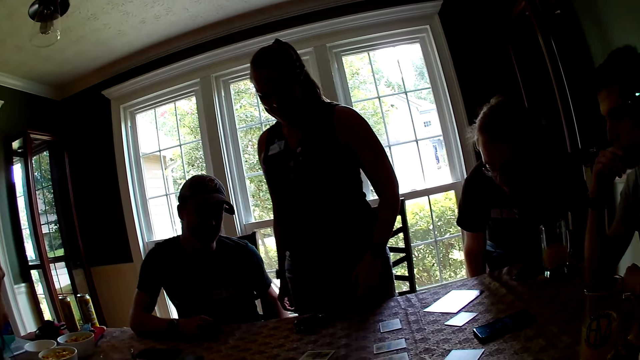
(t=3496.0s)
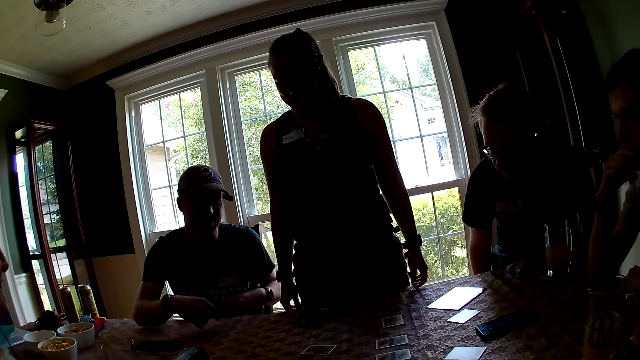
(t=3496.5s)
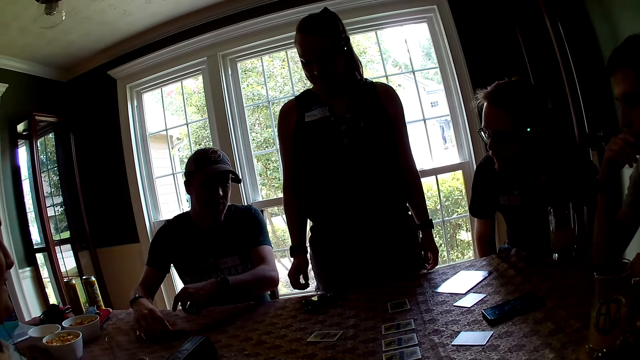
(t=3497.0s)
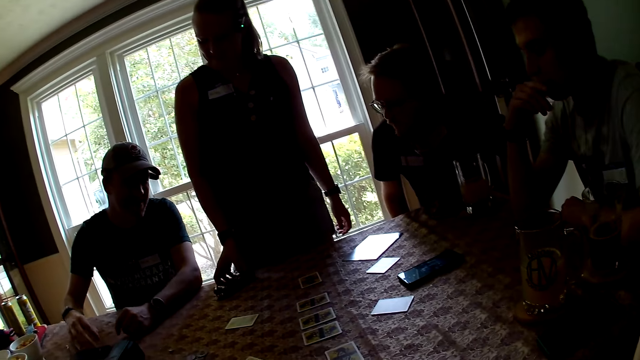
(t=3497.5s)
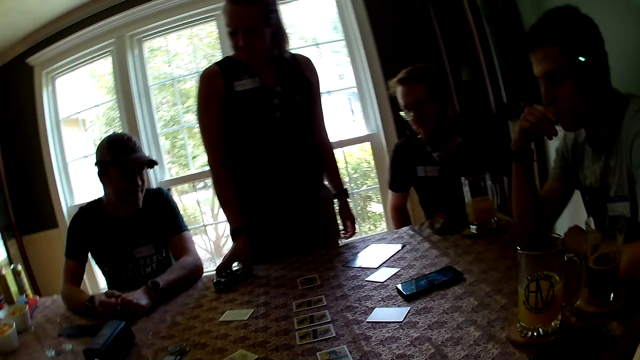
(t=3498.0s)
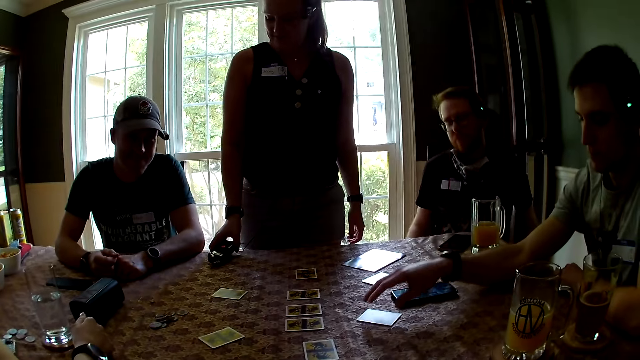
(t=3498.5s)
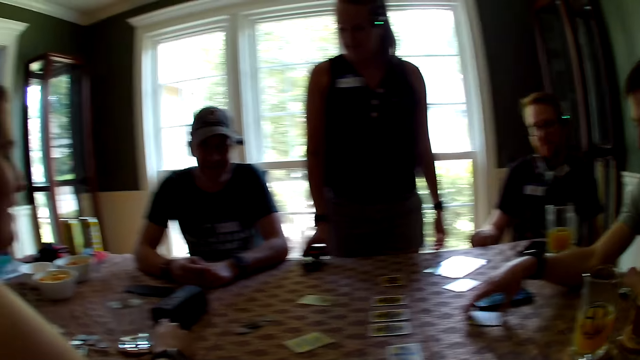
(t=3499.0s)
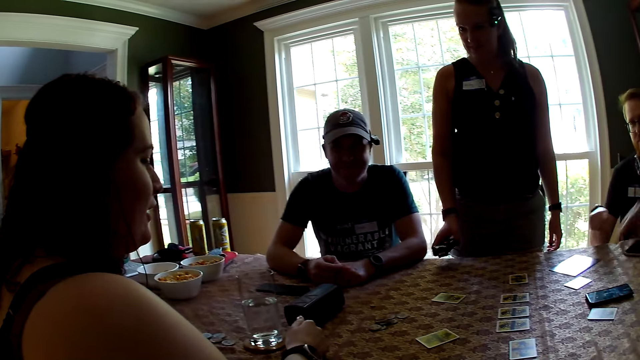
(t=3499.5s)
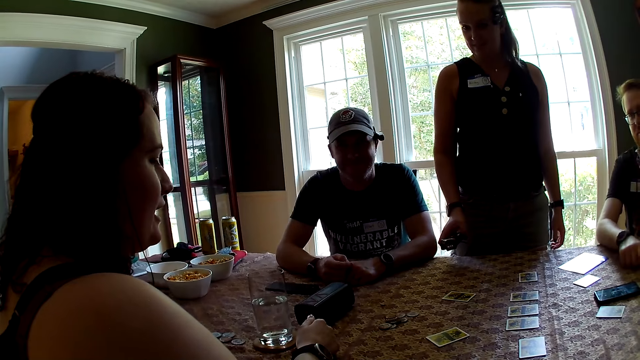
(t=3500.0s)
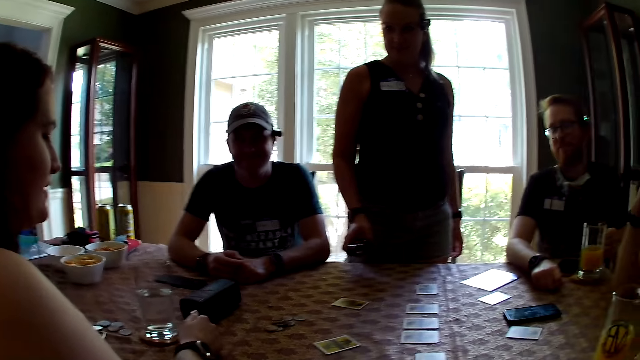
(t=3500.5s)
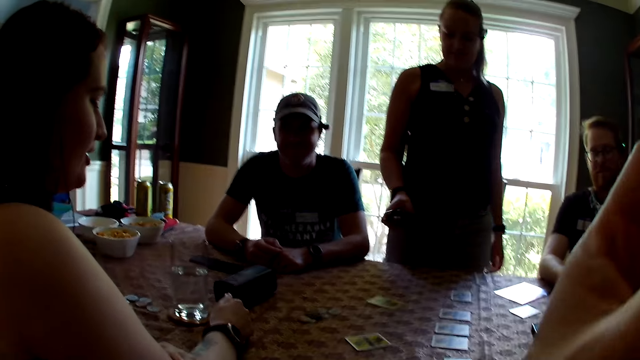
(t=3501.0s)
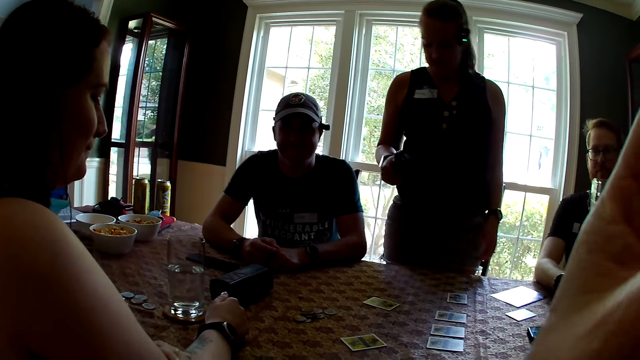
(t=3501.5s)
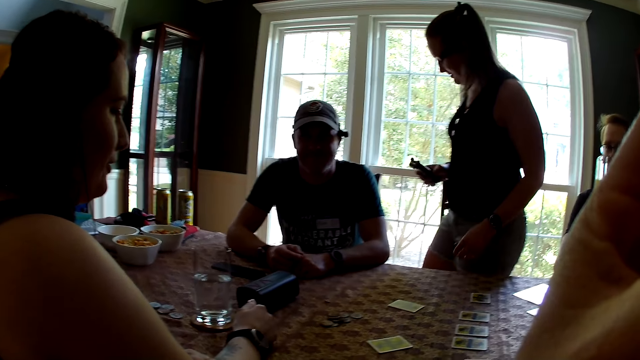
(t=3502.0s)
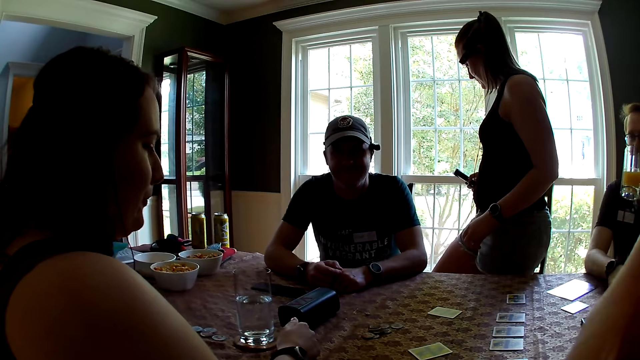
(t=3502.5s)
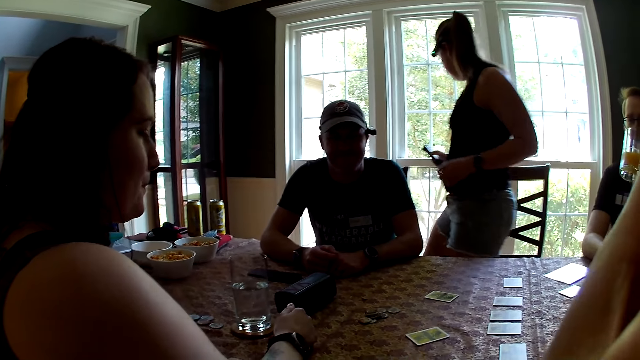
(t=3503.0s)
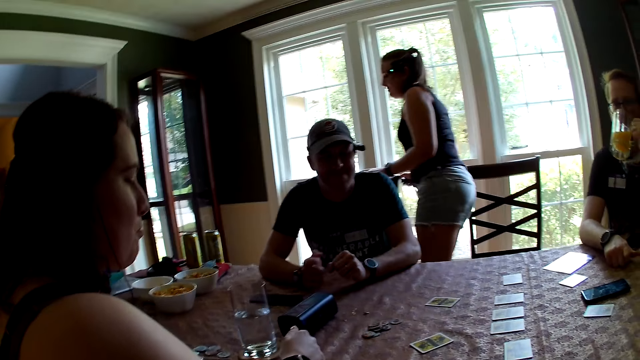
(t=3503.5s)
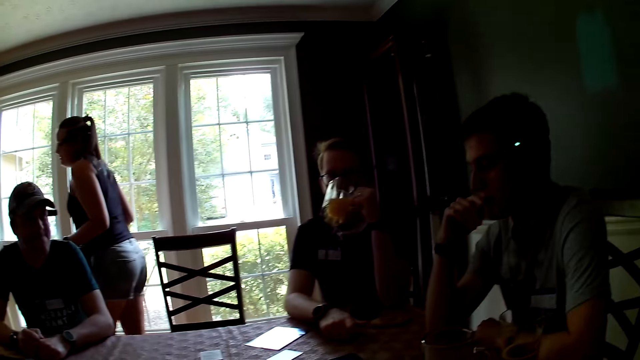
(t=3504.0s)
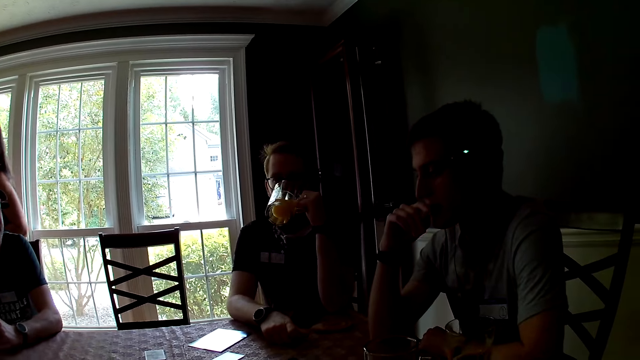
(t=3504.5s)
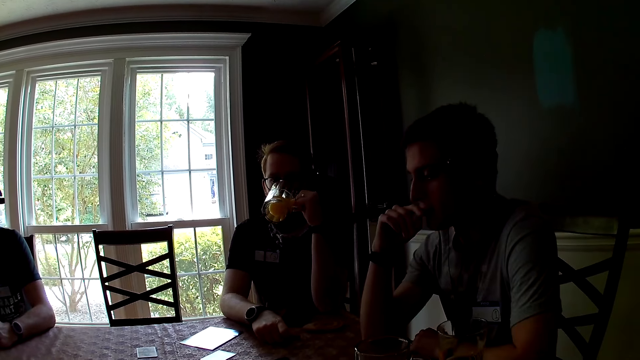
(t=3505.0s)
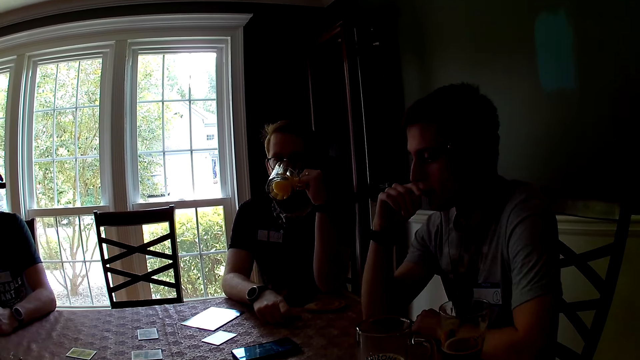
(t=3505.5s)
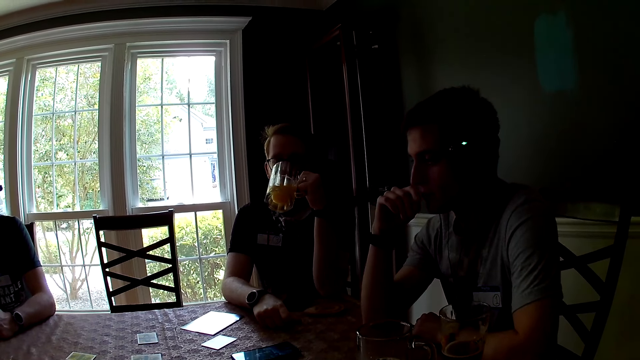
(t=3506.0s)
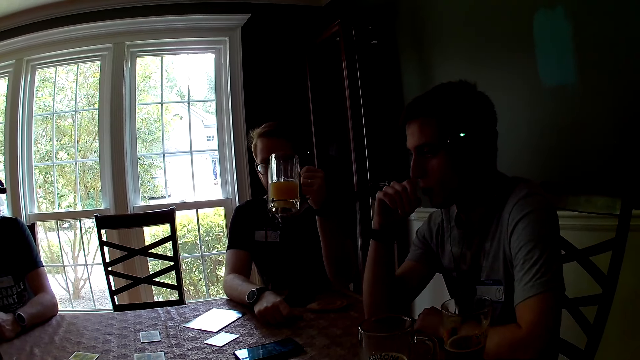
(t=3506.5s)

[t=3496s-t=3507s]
A man sits on the chair. The woman picks up the phone from the table with her right hand. Another man touches a card on the table with his right hand and adjusts the card on the table with his right hand. The first man picks up the glass of juice from the table with his left hand and drinks from the glass of juice in his left hand. The woman walks away from a dining room.

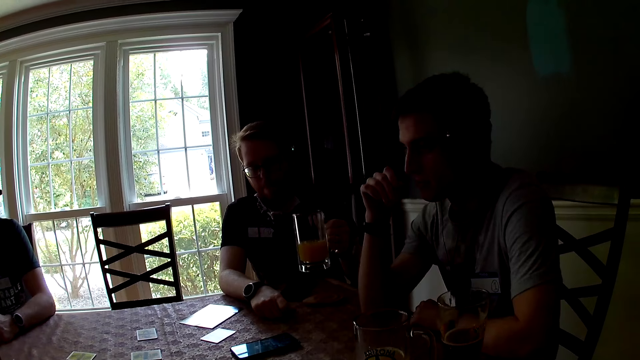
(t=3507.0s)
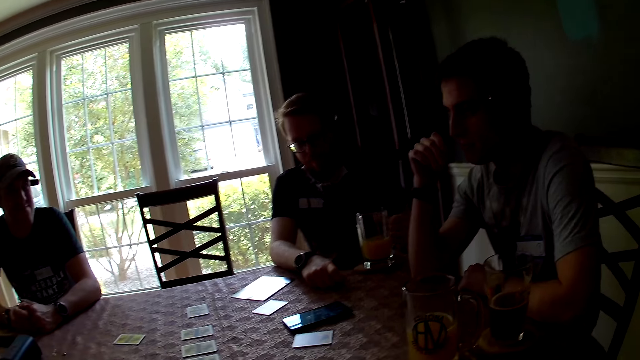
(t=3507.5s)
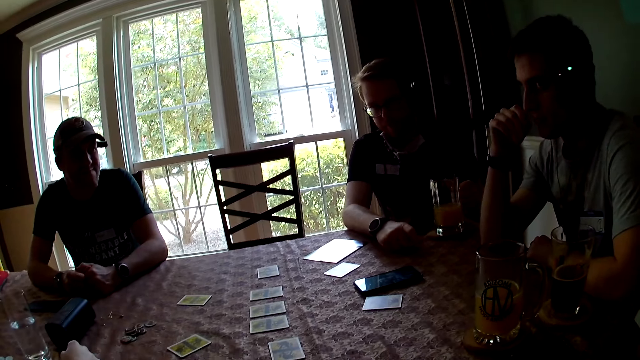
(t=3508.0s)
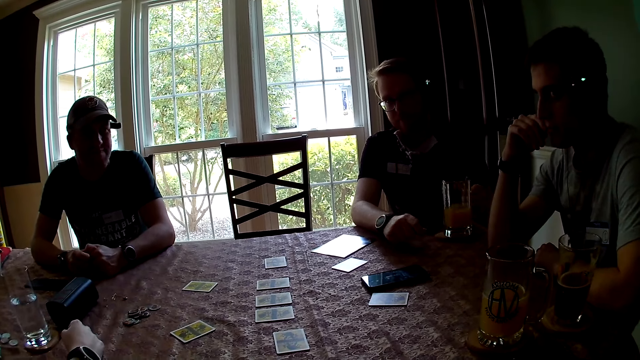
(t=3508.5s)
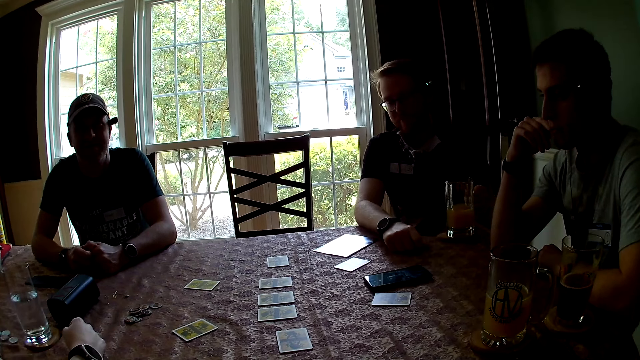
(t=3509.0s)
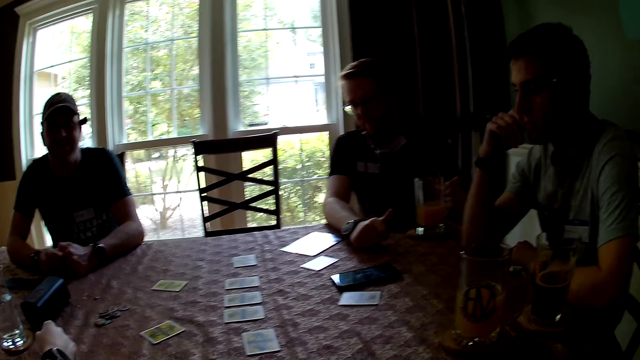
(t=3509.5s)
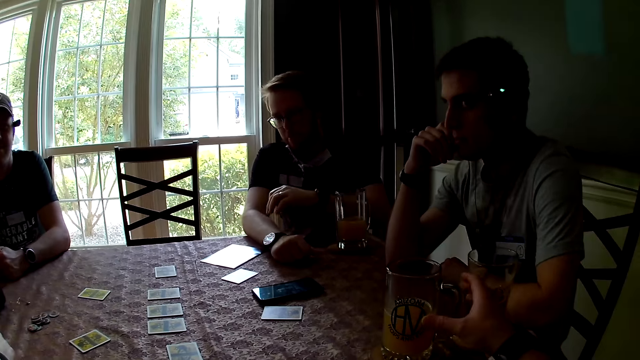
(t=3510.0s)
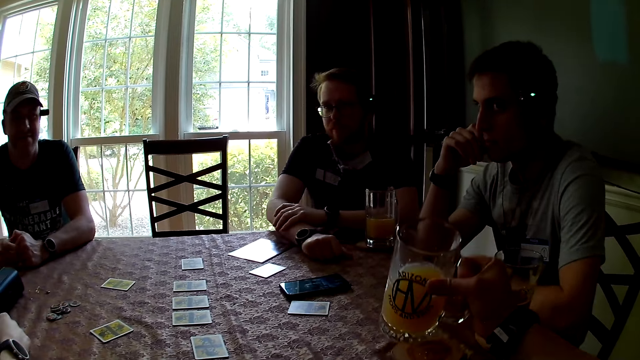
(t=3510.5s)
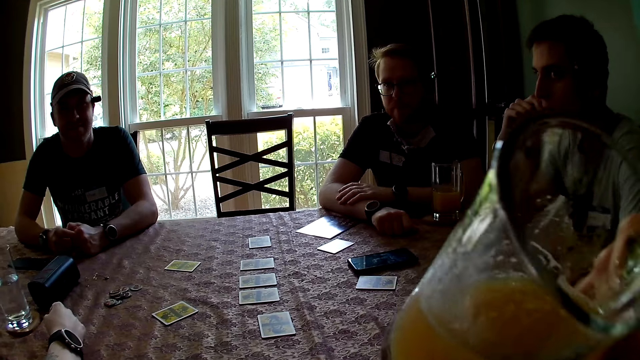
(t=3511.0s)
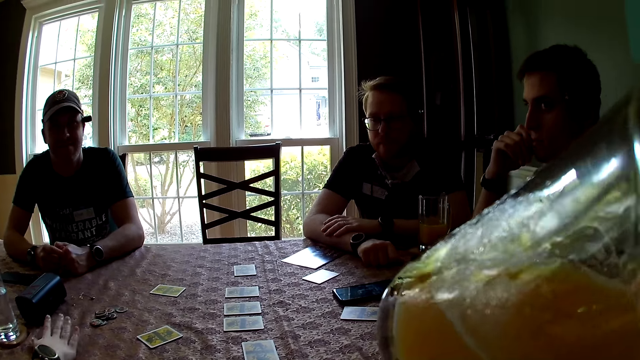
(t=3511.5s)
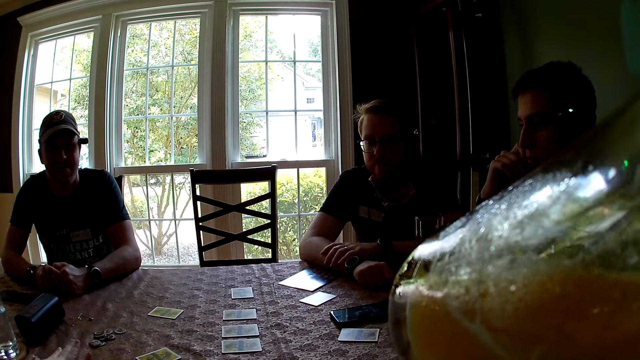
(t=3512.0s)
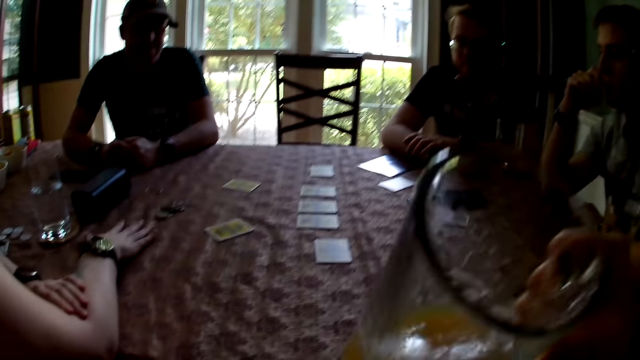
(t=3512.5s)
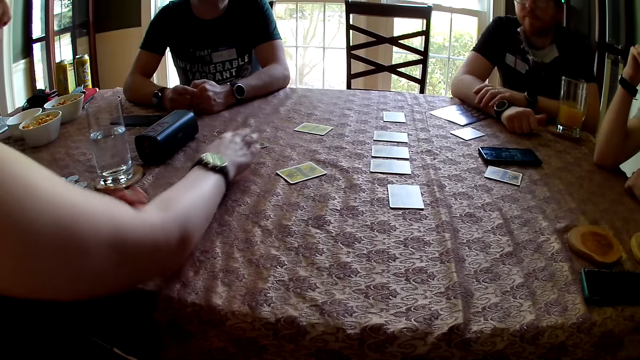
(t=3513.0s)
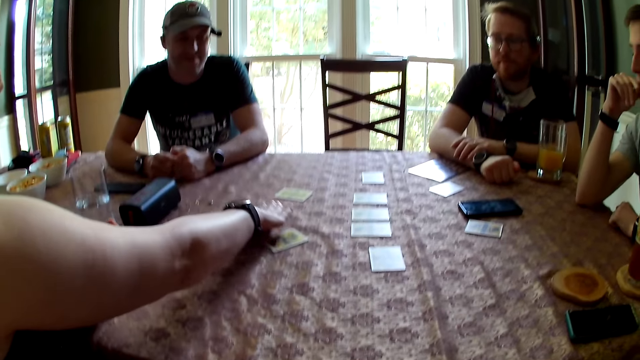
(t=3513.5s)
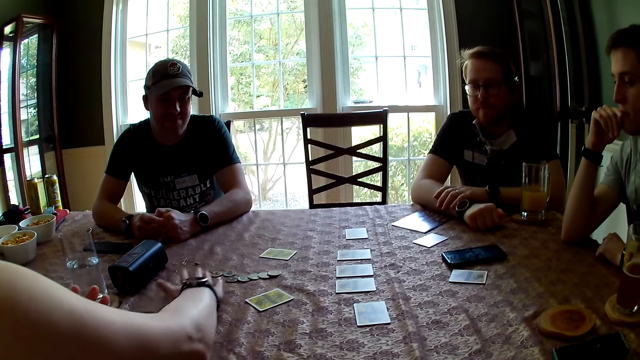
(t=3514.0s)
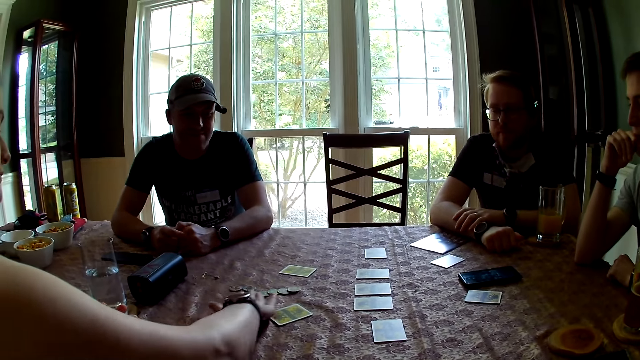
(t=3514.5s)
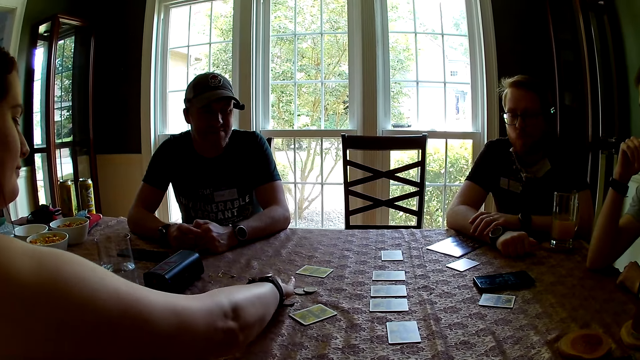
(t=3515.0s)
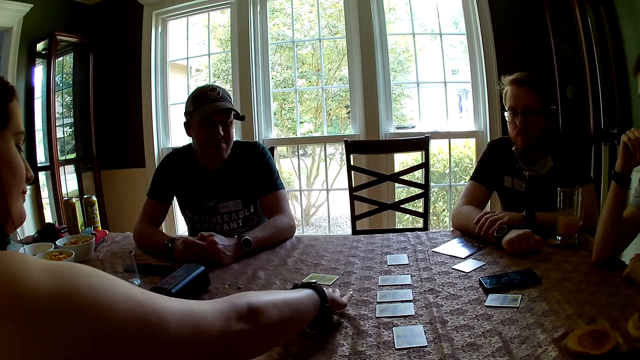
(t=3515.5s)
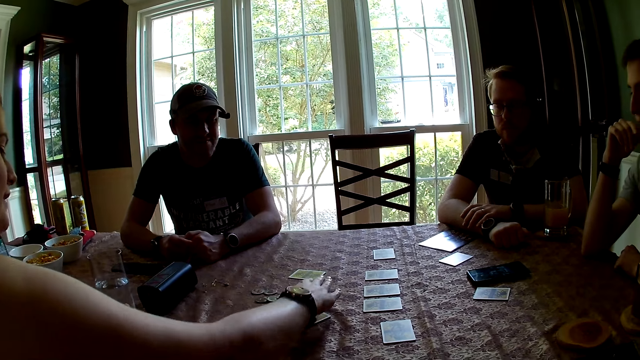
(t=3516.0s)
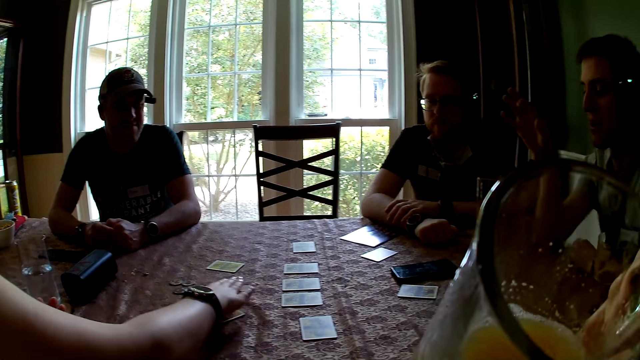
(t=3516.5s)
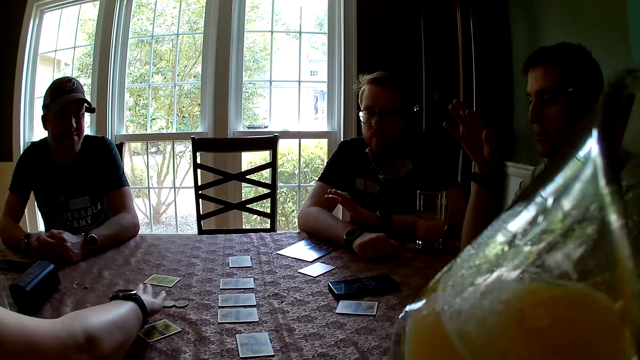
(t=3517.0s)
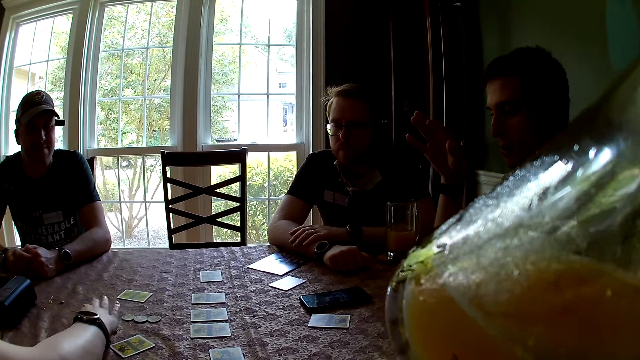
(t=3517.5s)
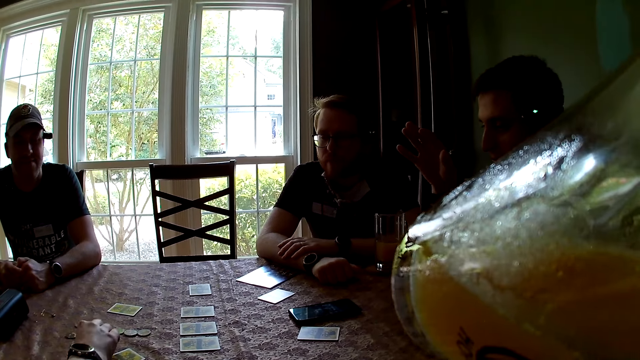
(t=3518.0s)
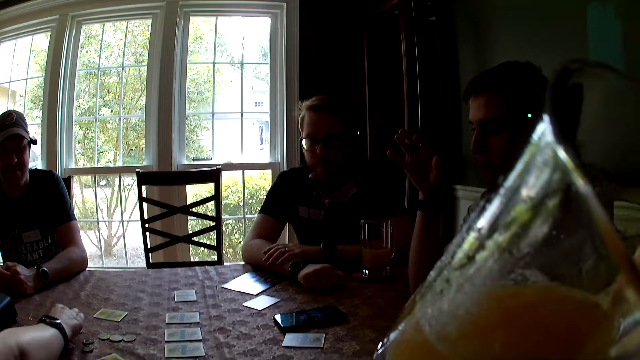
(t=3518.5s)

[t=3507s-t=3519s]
The man drops the glass of juice on the table with his left hand. The camera wearer picks the glass of juice from the table with her right hand. She drinks from the glass of juice in her right hand. She adjusts some chips on the table with her left hand. Another man converses with the woman. The camera wearer drinks from the glass of juice in her right hand.
